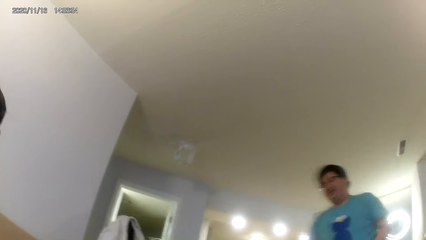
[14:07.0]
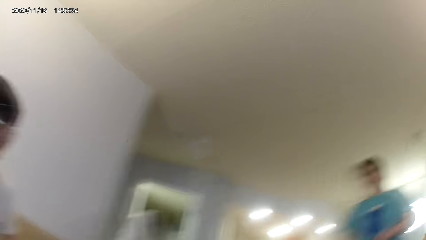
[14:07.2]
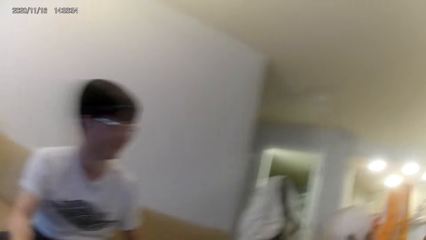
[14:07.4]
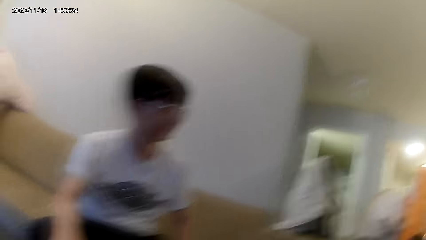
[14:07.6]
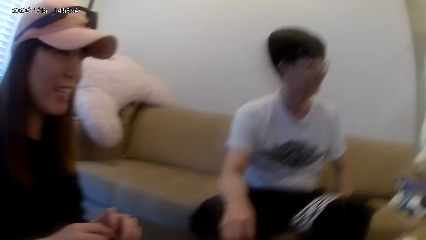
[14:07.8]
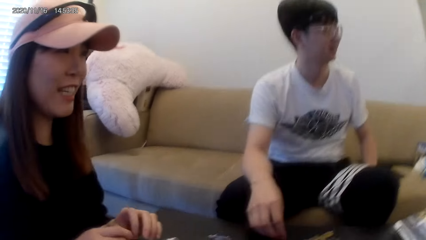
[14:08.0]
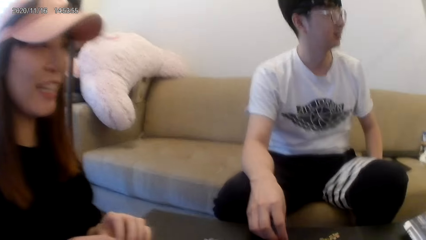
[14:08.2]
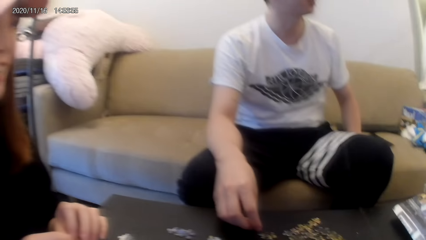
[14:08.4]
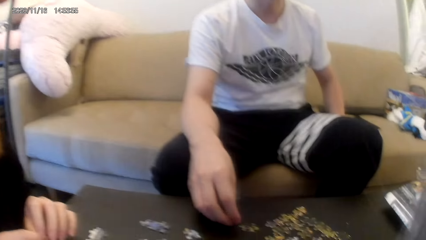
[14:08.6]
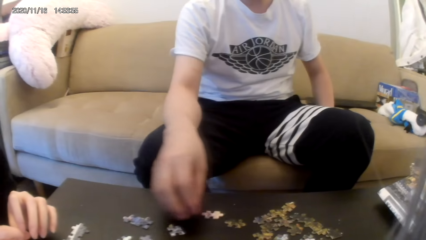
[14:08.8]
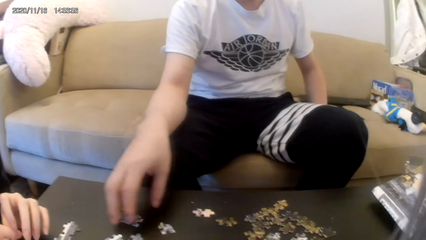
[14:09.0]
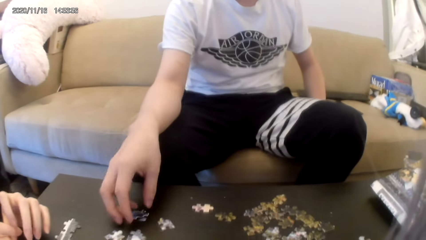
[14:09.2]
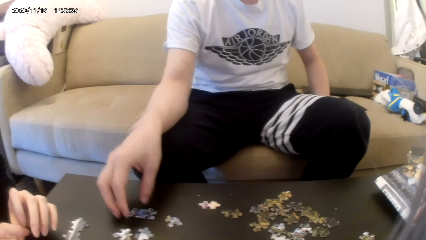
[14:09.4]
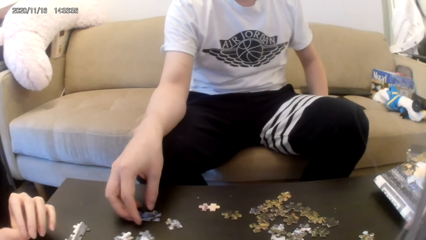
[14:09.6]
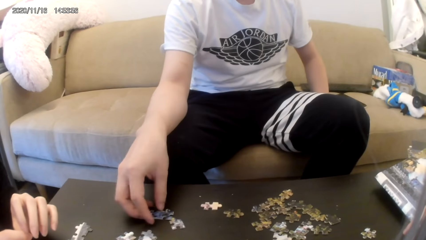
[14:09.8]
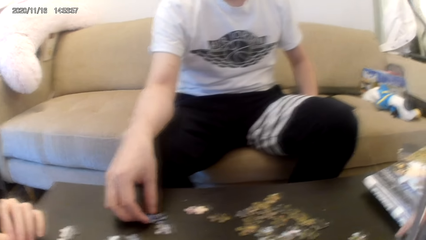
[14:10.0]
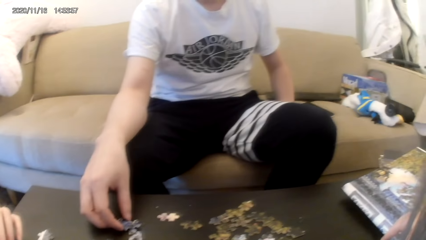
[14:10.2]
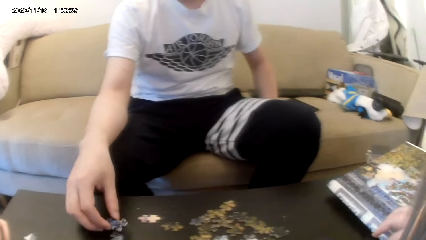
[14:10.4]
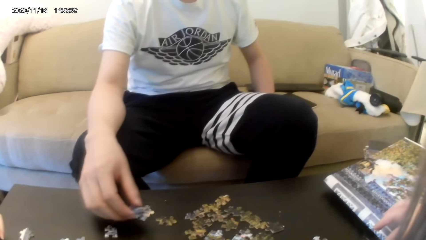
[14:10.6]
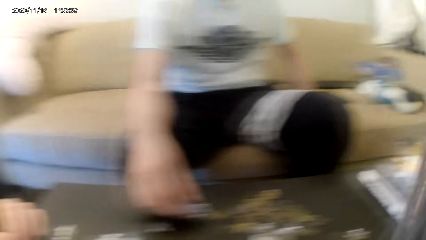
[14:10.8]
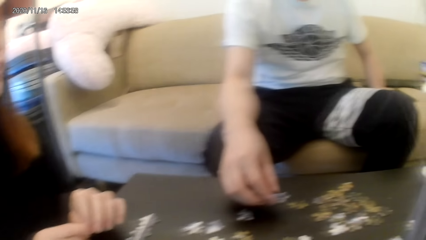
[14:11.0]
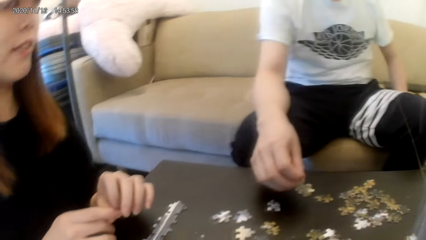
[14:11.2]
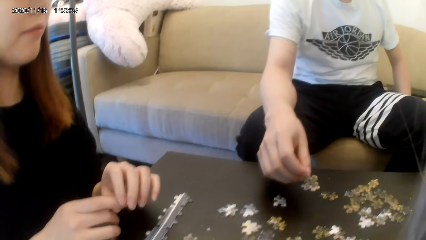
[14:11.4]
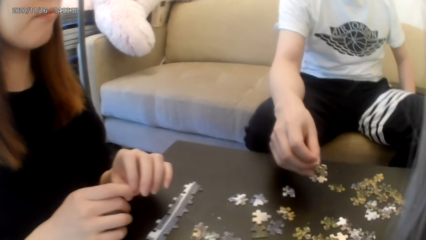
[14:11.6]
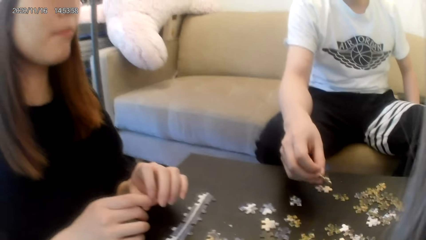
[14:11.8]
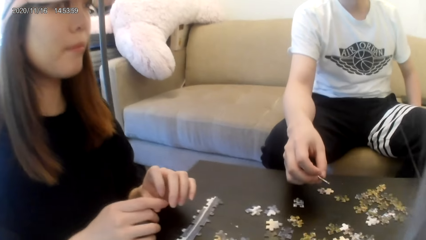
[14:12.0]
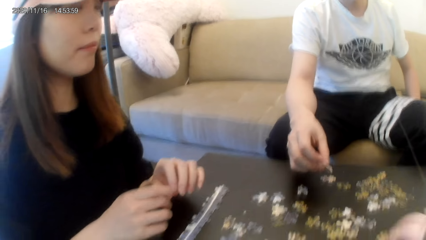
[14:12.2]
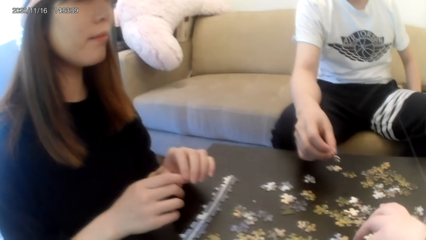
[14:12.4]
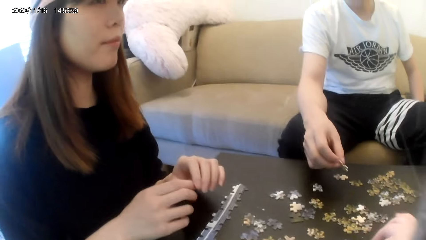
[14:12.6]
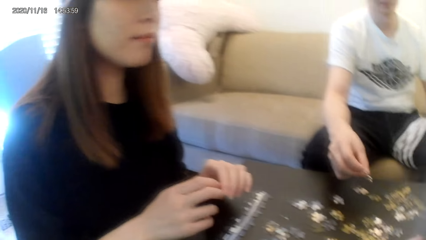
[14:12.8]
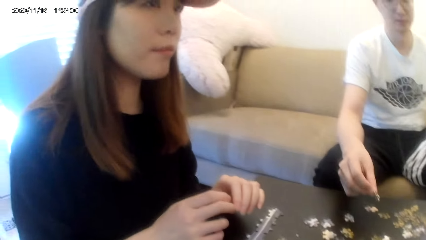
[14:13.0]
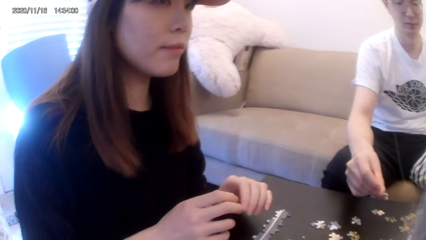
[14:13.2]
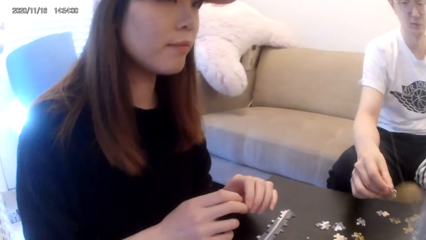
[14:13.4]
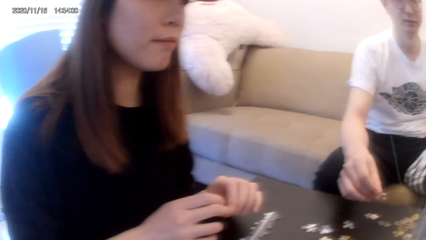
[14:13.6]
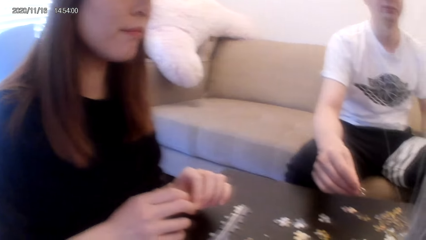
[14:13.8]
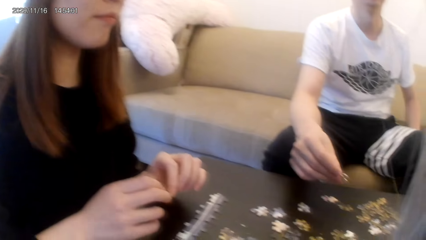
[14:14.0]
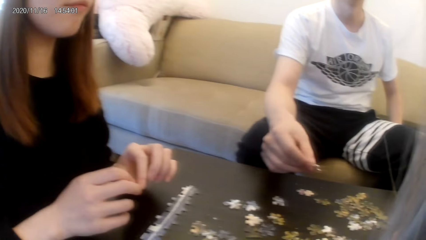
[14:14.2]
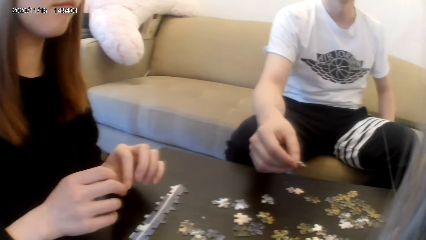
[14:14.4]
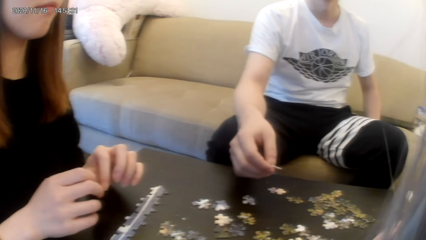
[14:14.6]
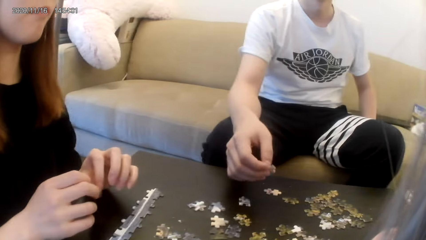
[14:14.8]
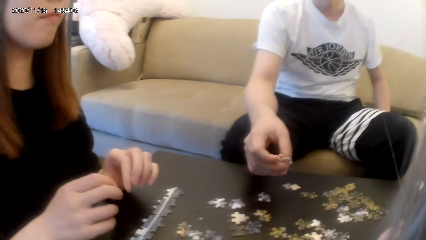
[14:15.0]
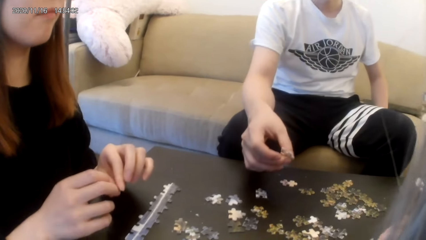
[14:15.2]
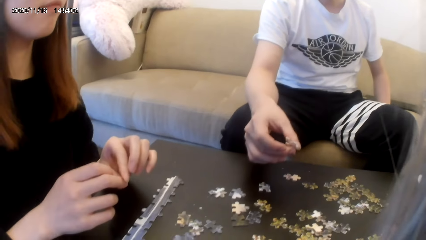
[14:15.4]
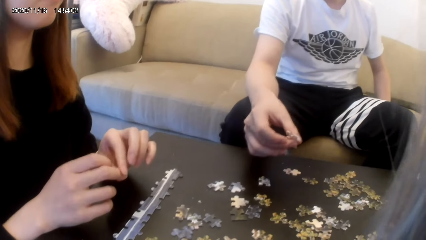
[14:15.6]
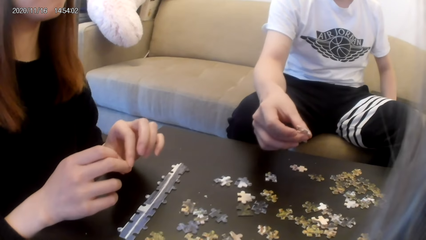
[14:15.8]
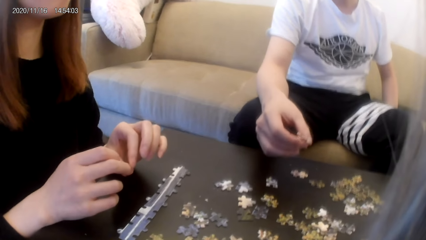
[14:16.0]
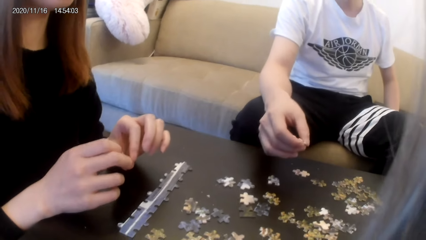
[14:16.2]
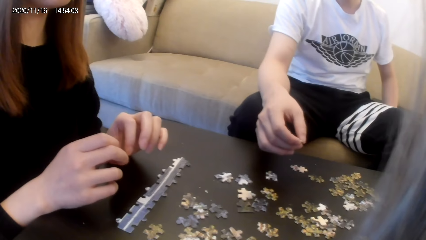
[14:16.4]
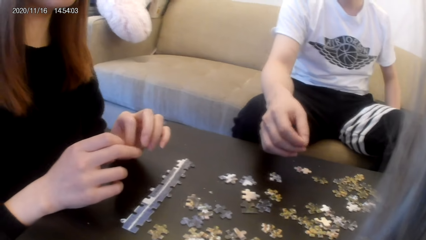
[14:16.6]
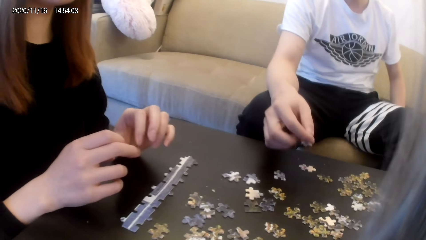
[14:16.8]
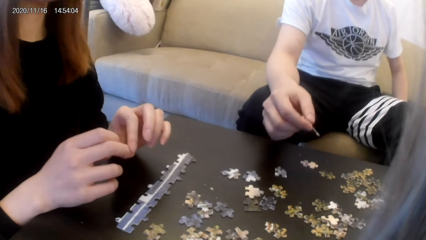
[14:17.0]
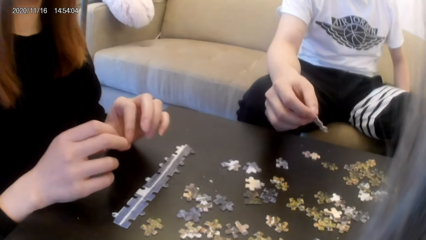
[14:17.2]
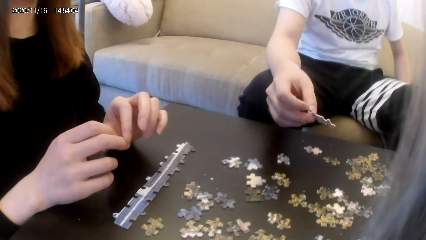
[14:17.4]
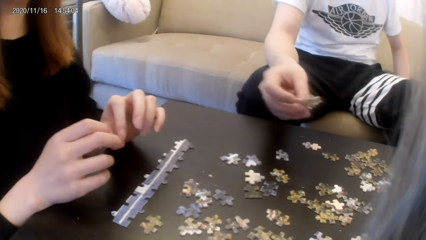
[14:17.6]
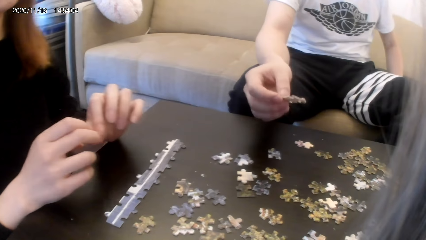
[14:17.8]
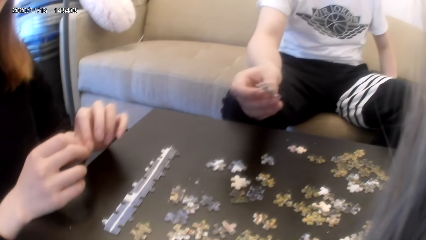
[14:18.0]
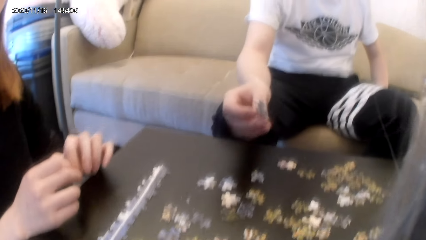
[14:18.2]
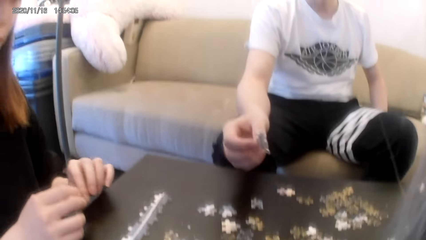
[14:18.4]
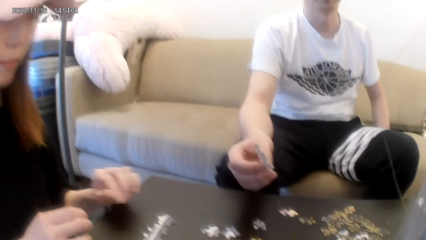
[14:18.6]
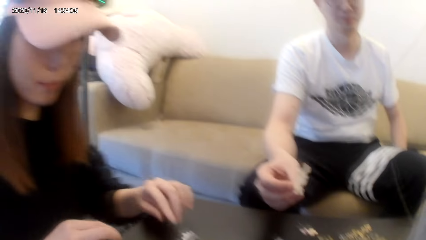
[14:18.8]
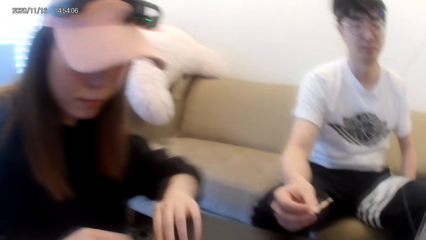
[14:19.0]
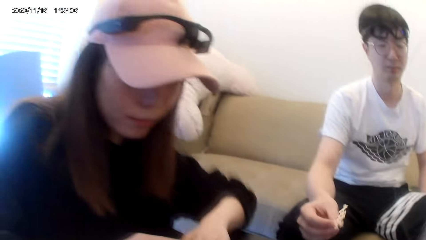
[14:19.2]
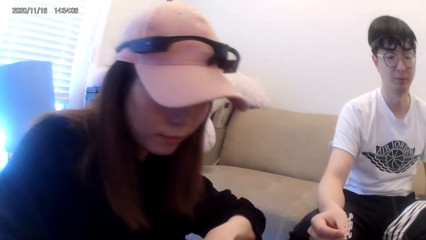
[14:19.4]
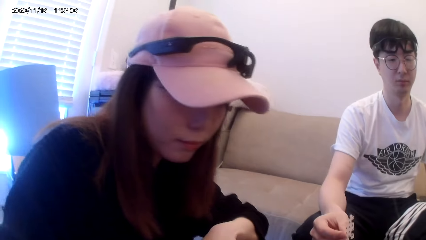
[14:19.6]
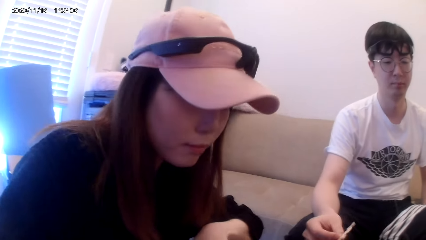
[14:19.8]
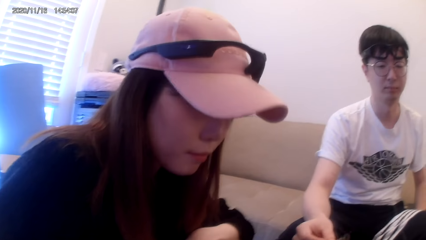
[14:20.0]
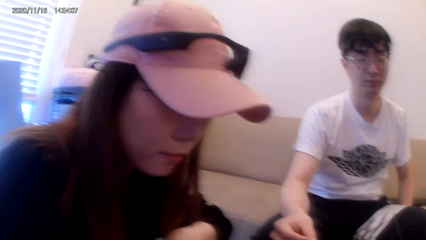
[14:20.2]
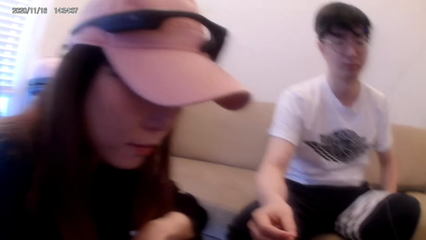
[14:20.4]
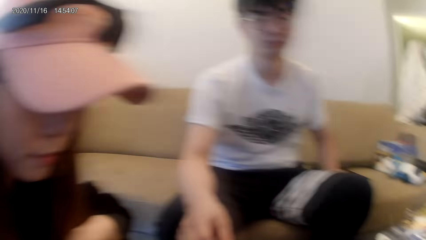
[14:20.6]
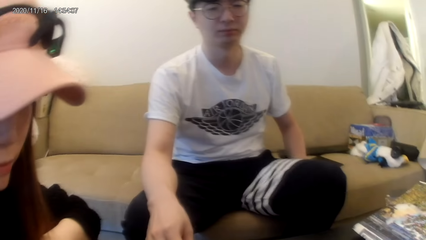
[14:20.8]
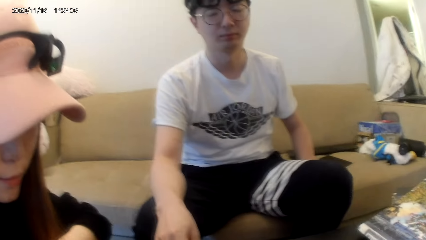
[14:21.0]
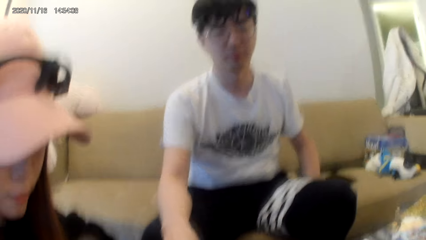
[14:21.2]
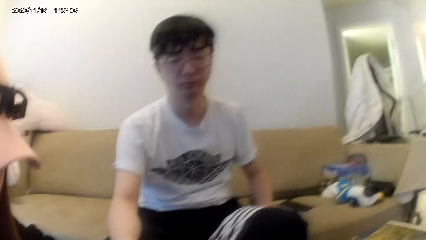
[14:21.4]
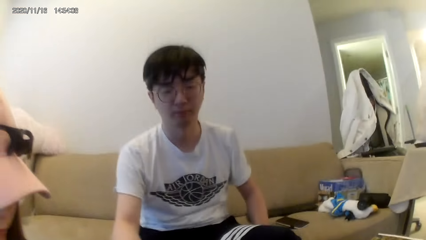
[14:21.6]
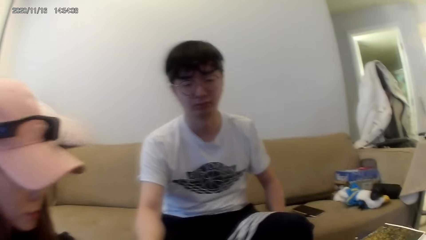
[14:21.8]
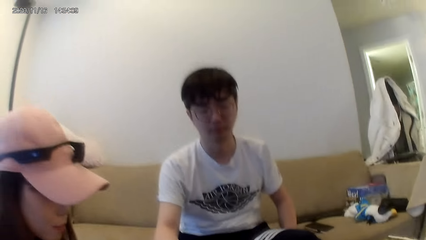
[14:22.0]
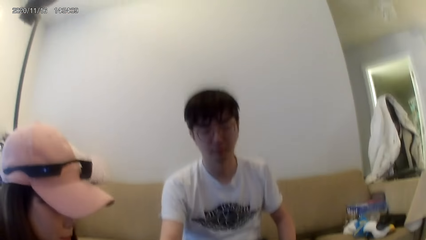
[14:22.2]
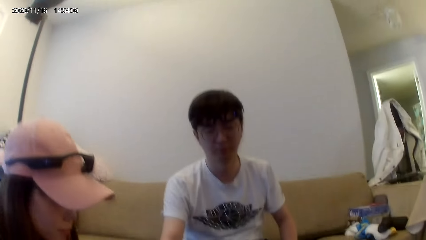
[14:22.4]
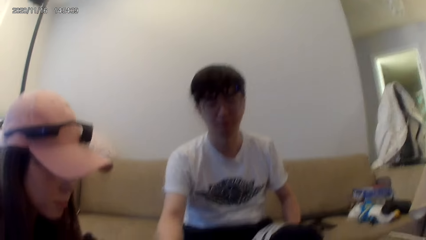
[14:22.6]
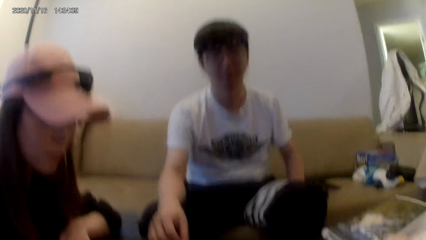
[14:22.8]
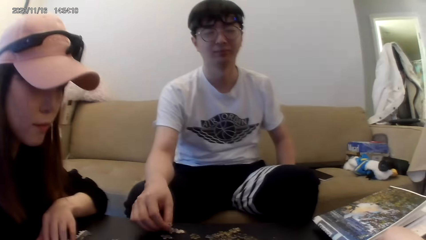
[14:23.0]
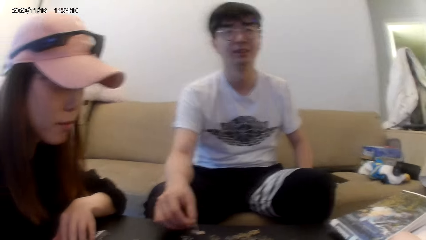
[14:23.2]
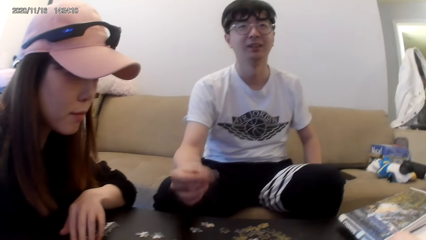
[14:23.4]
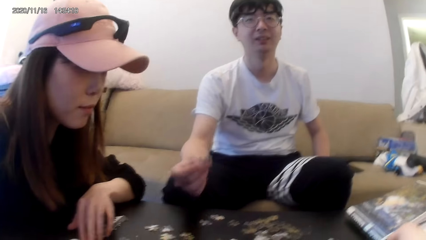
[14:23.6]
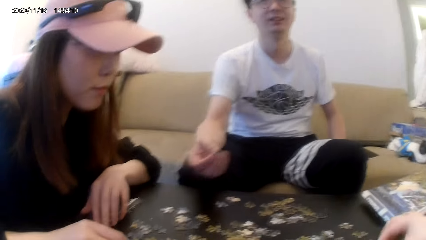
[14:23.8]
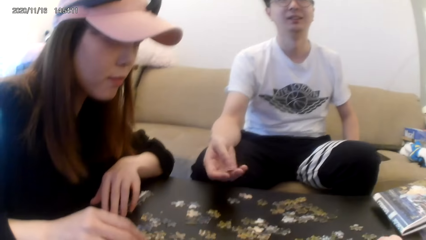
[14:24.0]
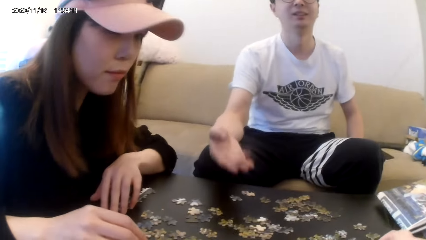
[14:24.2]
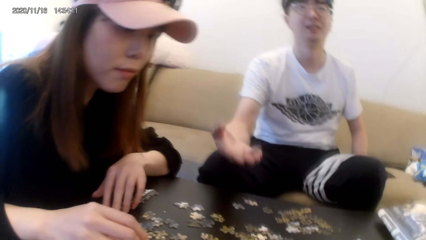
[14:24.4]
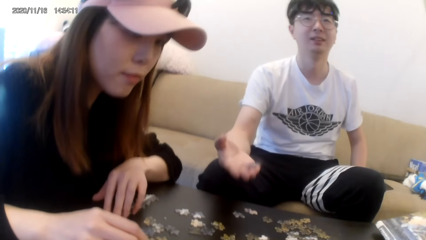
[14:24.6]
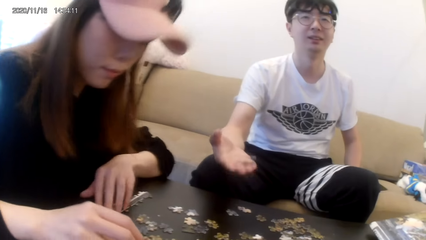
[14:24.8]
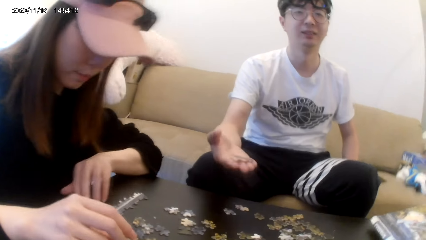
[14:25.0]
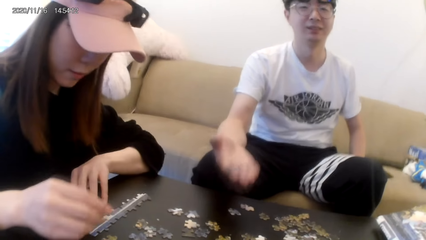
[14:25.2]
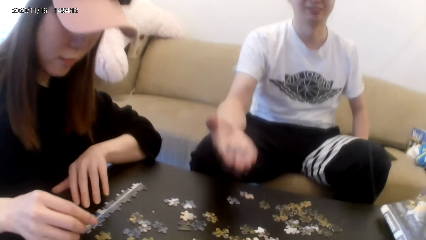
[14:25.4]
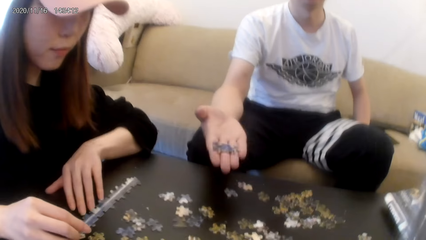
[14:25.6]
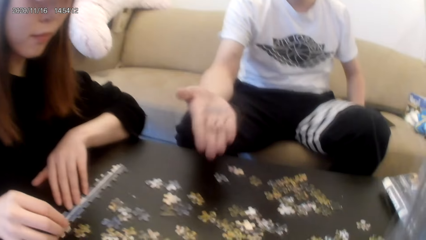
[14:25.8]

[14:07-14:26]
A man moves the puzzle cards. The camera wearer plays a puzzle game with friends.
